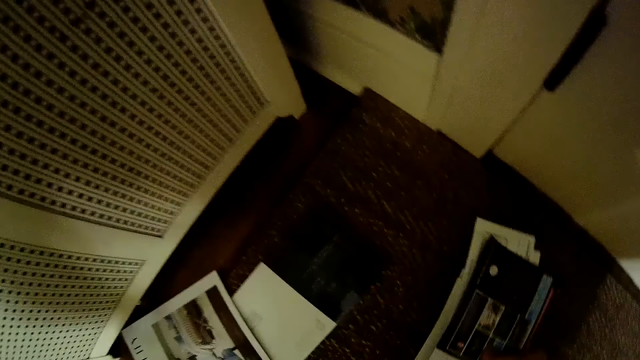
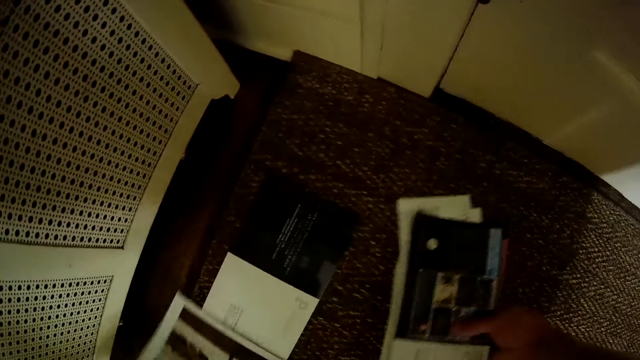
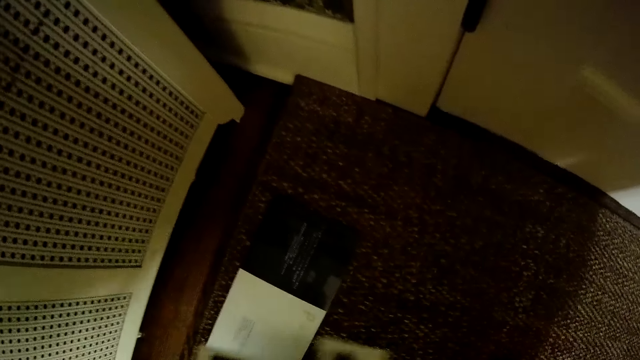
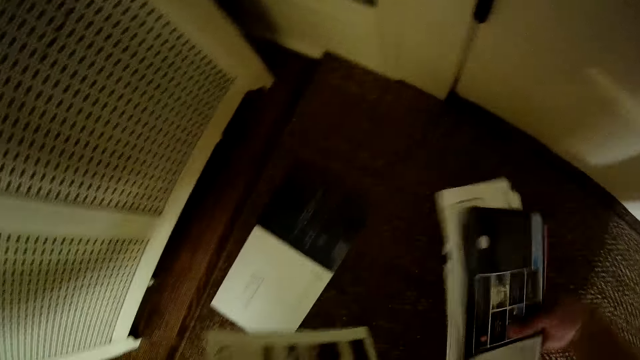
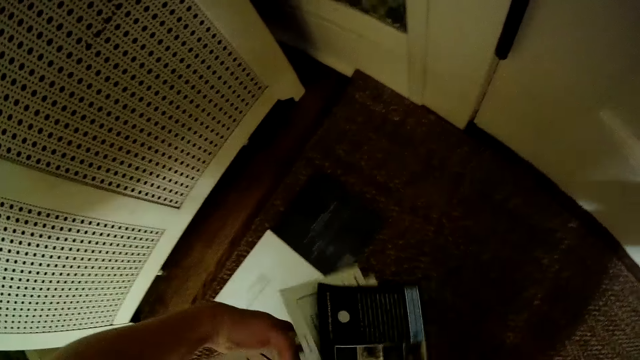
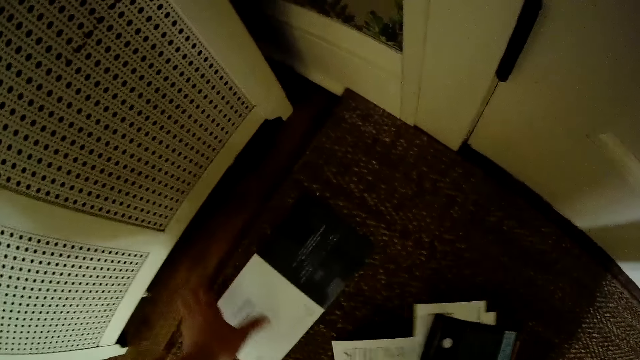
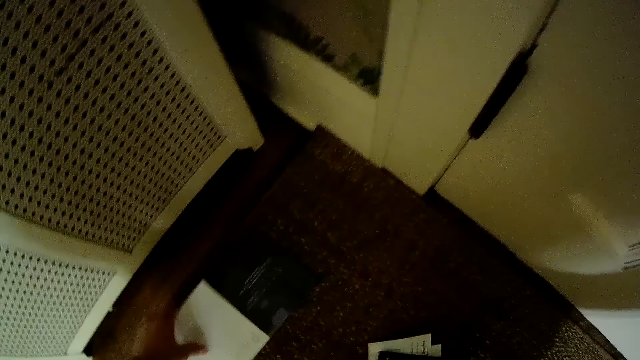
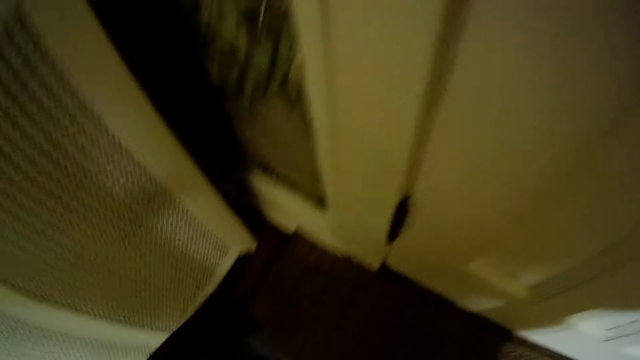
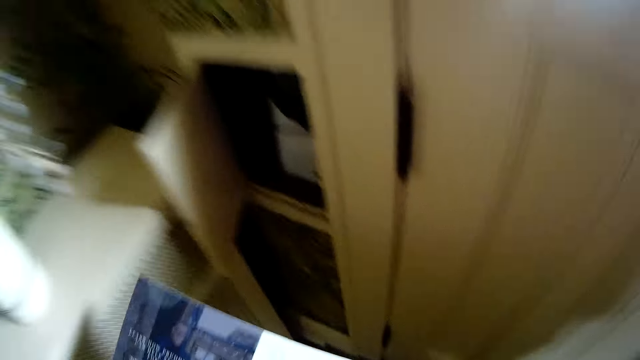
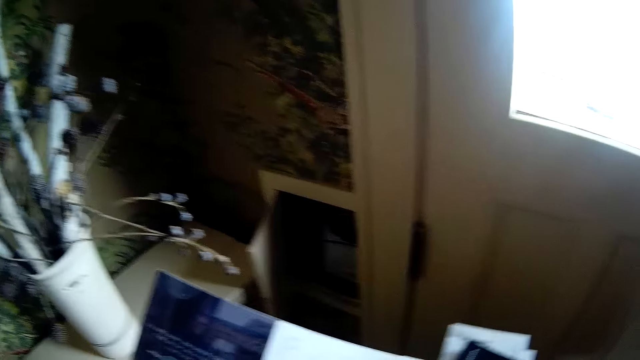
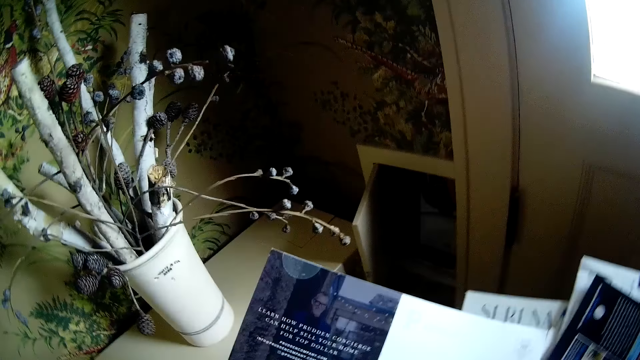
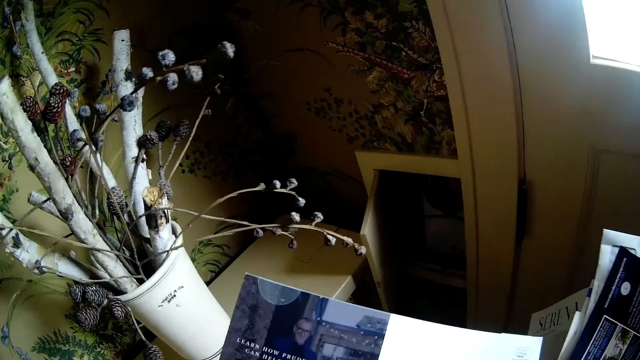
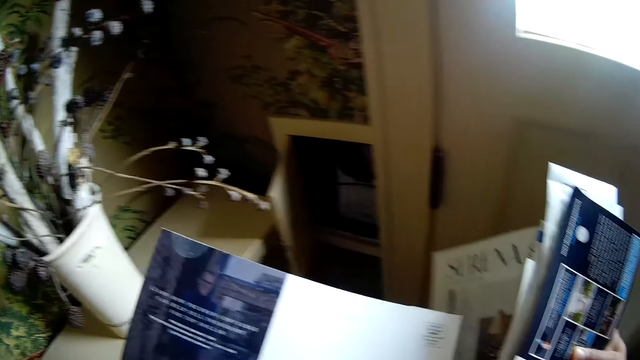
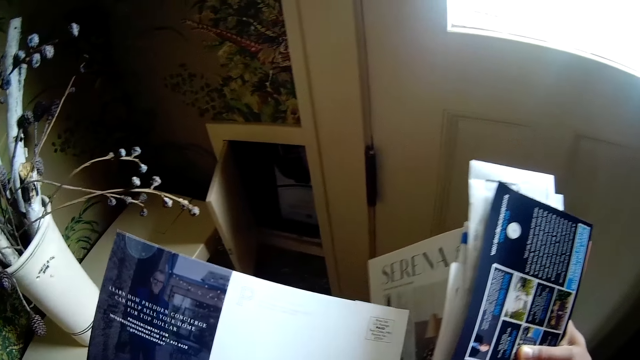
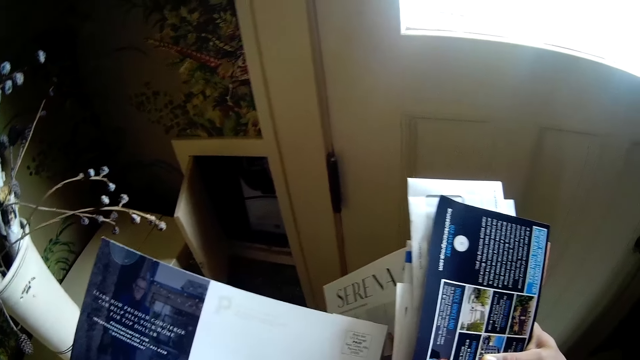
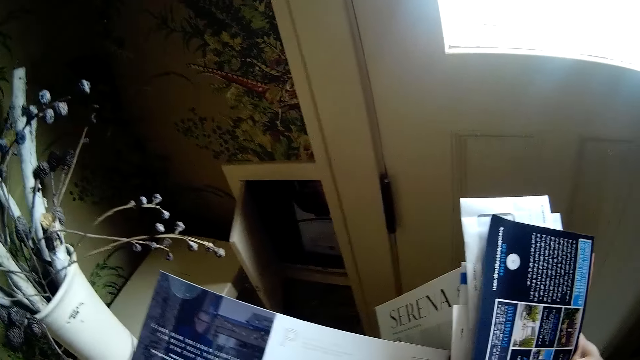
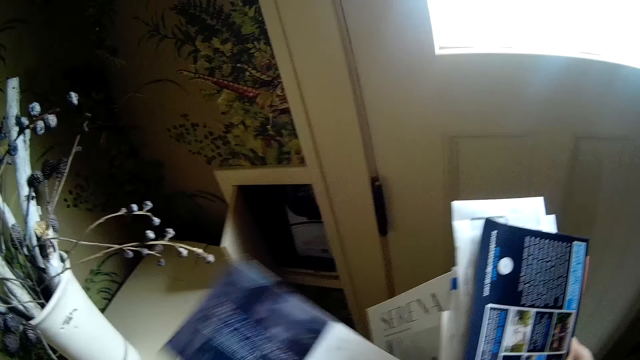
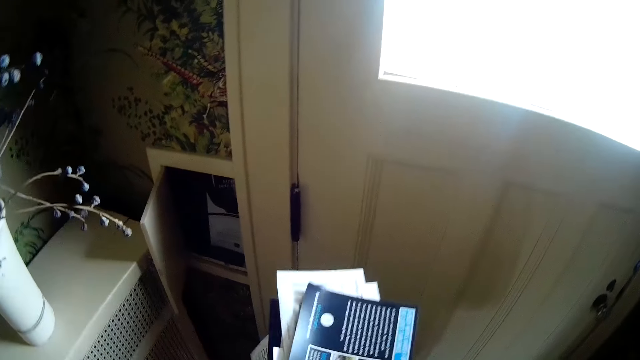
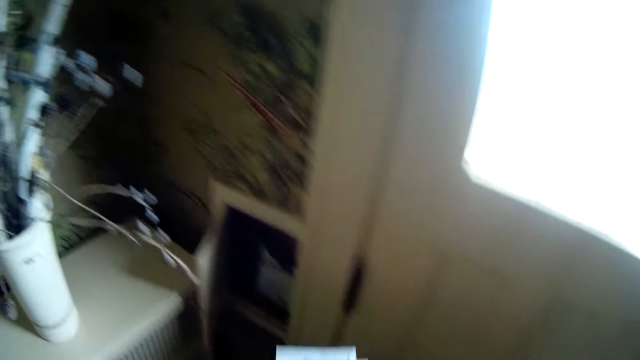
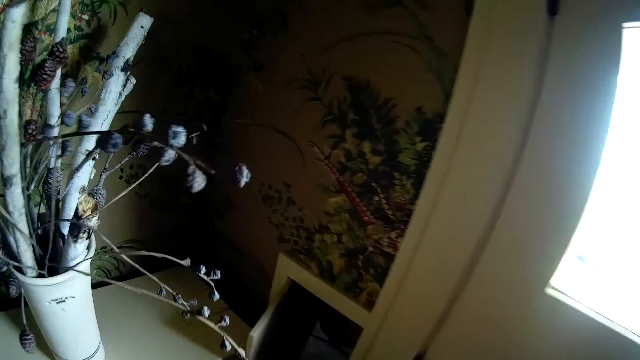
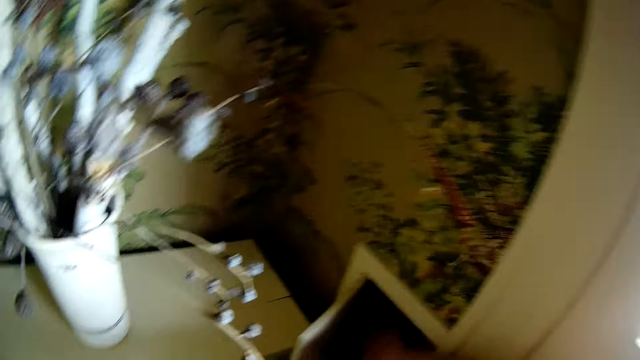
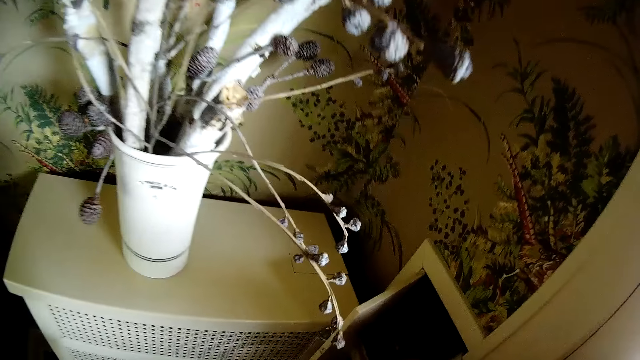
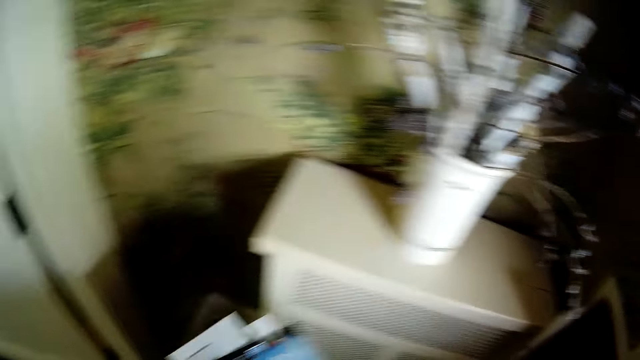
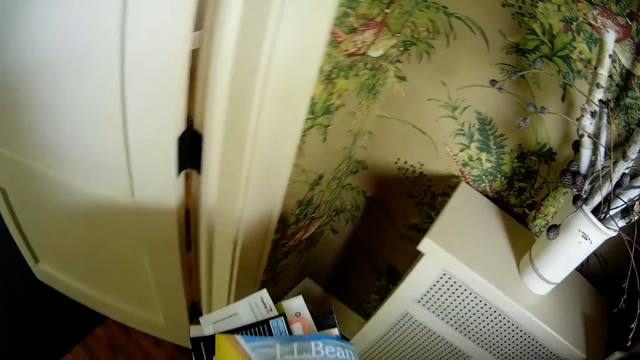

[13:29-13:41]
The camera wearer picks the paper on the floor with his right hand. He picks a paper on the floor with his left hand. He transfers the paper in his left hand to his right hand. He picks a paper on the floor with his left hand. He transfers the paper in his left hand to his right hand.

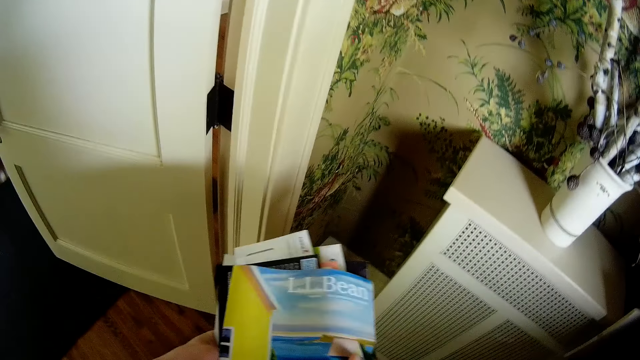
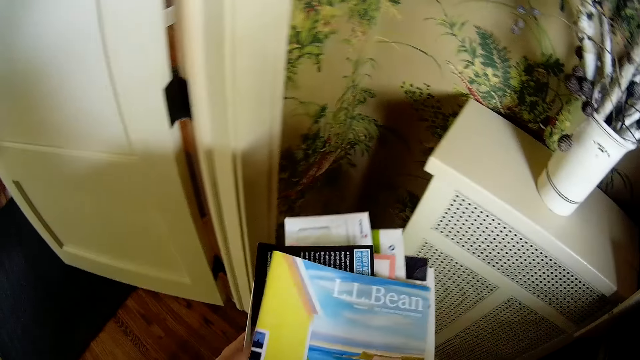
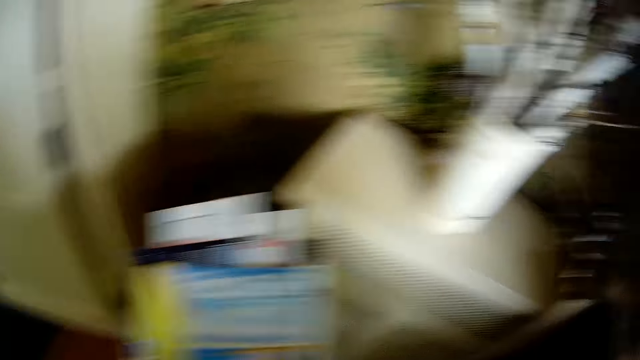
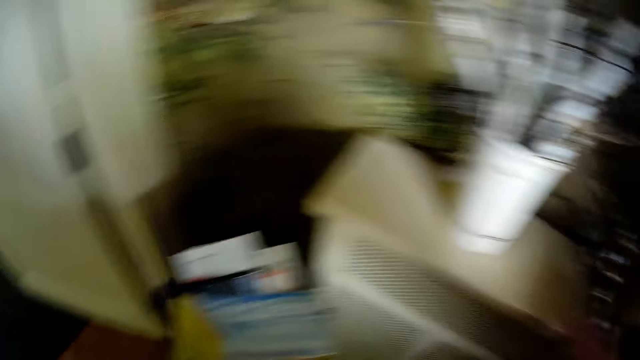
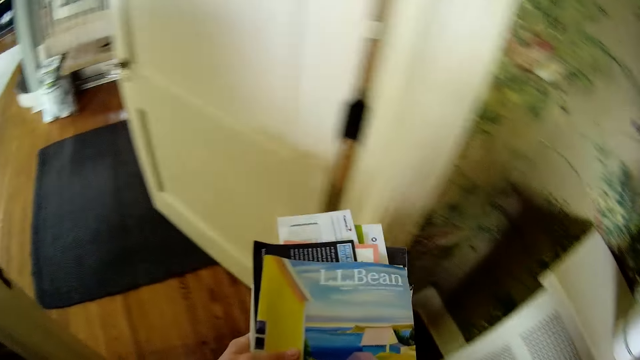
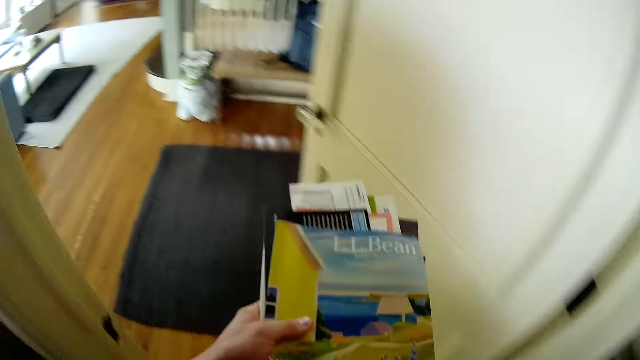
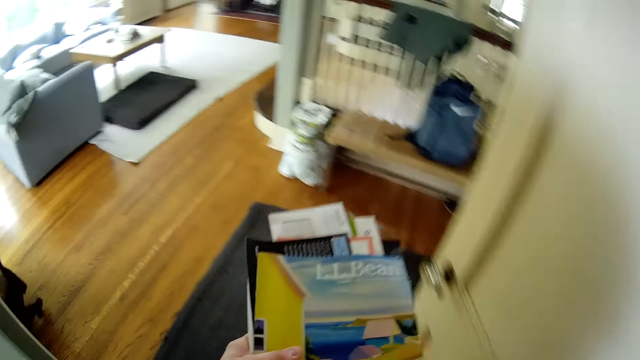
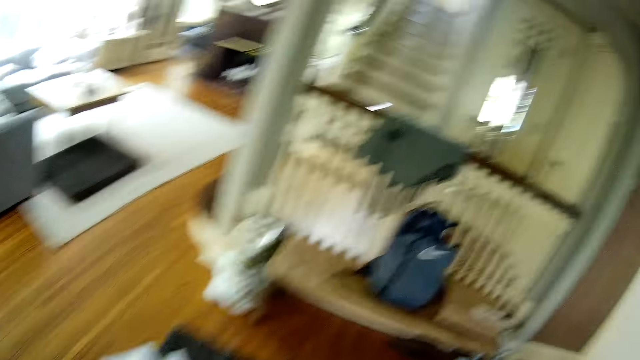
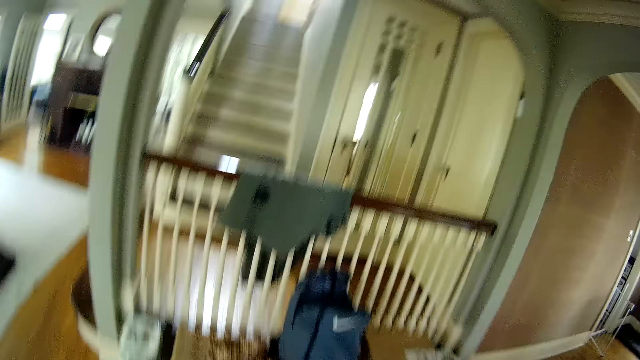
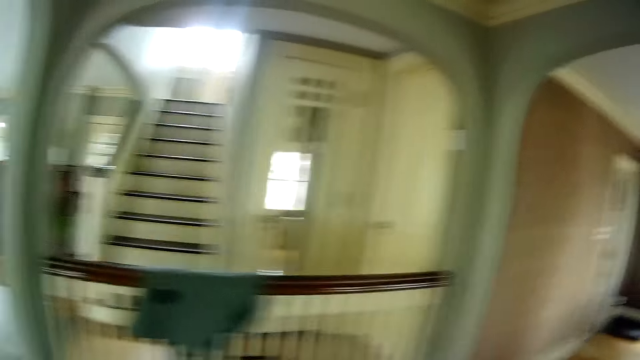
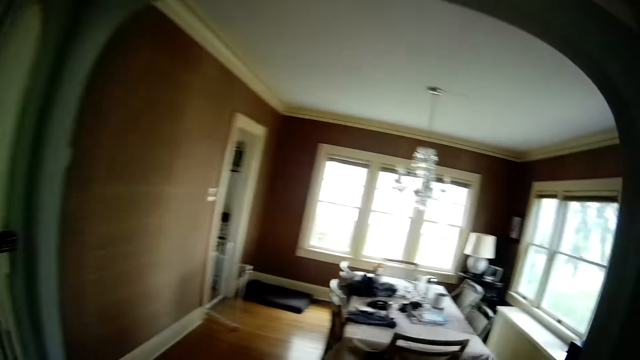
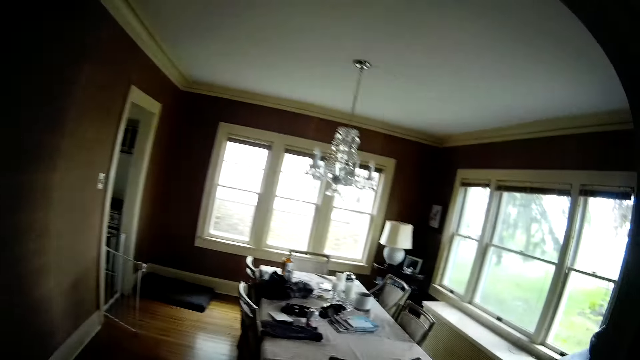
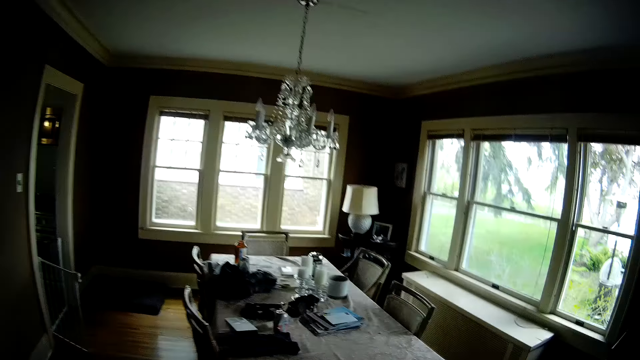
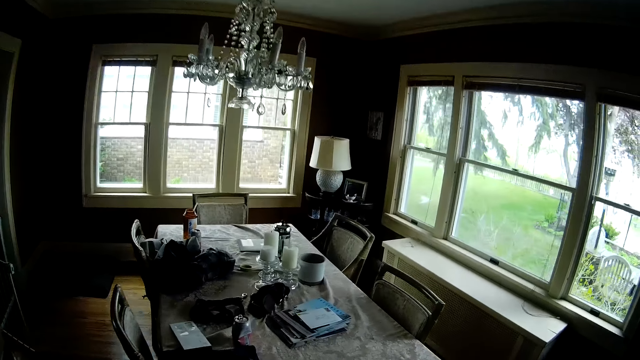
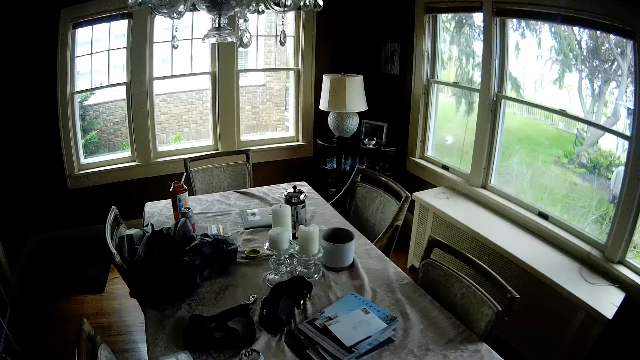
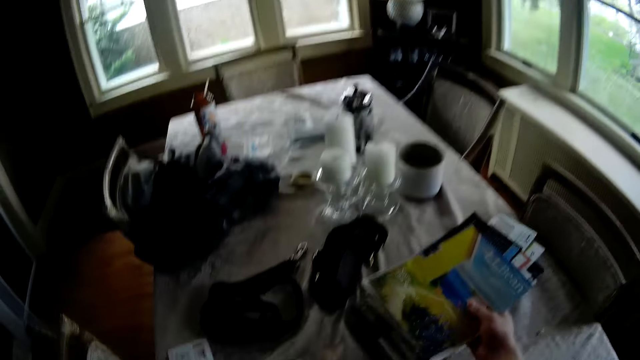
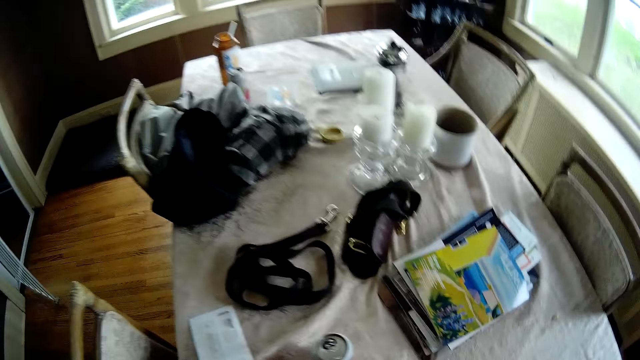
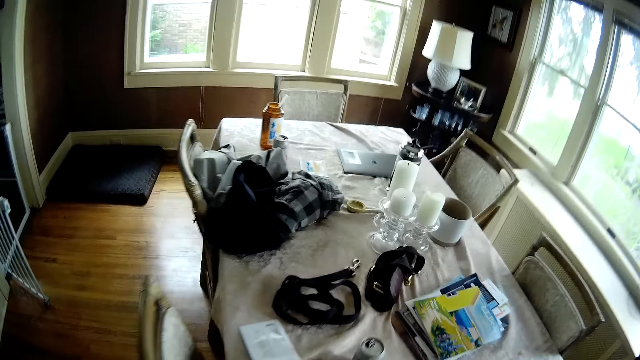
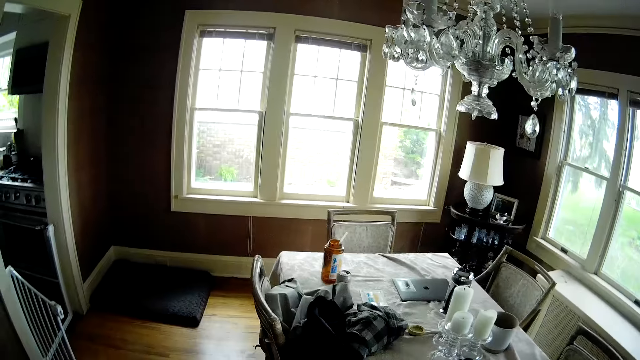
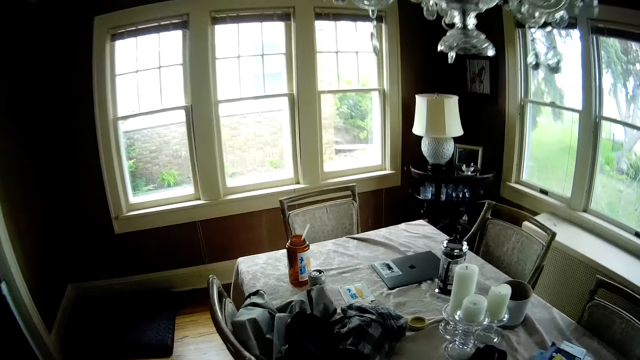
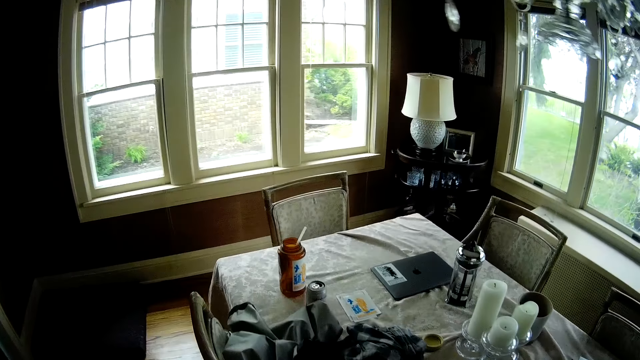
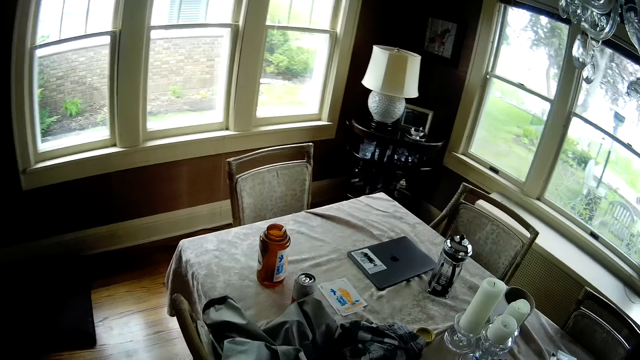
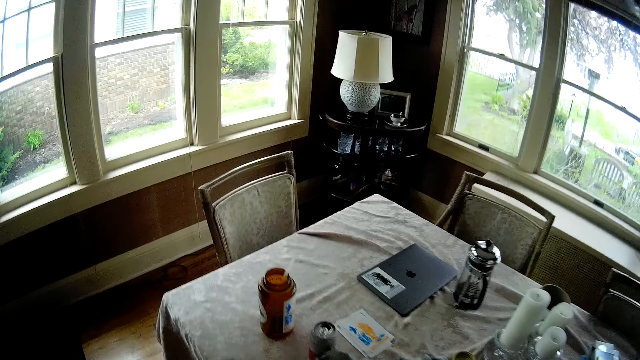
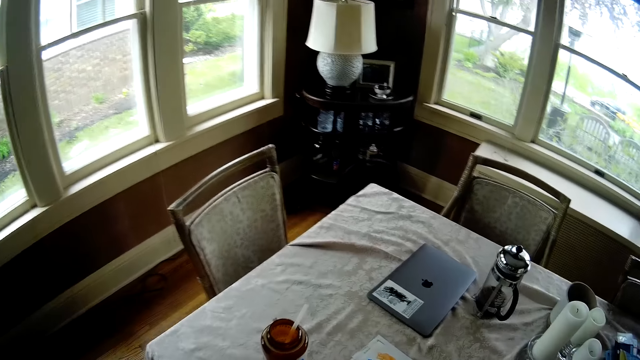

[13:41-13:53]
The camera wearer walks around. He drops the books on a table with his right hand. He walks near the table.
